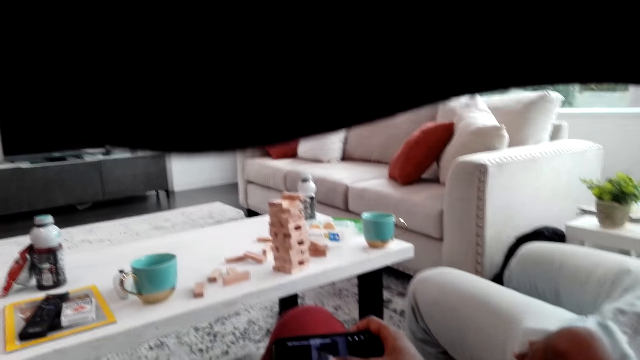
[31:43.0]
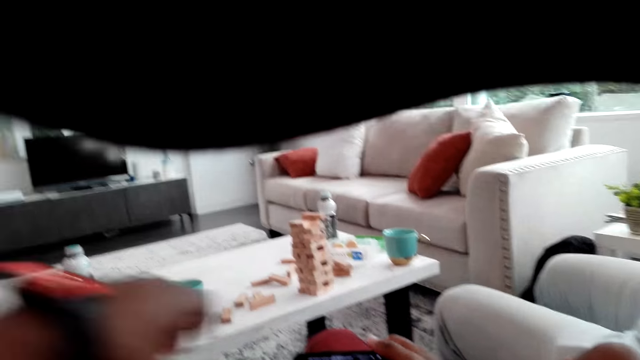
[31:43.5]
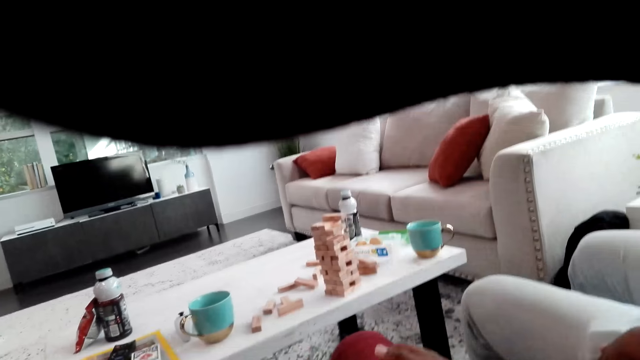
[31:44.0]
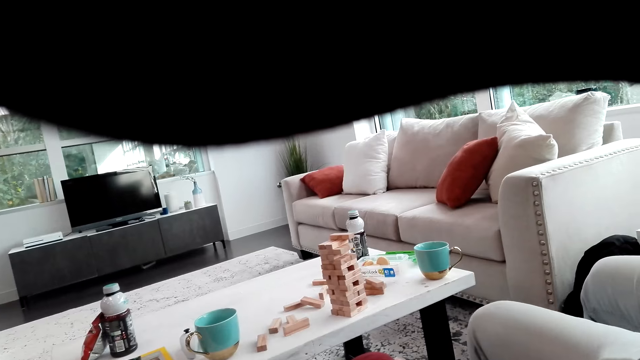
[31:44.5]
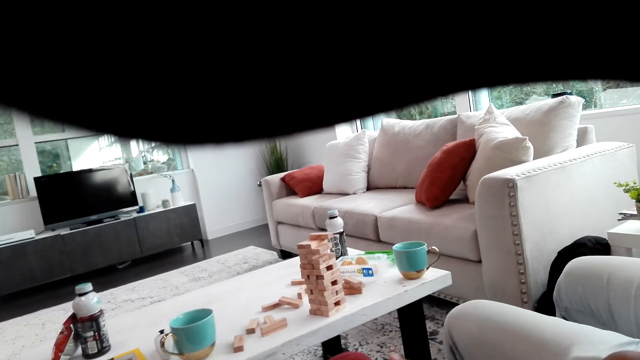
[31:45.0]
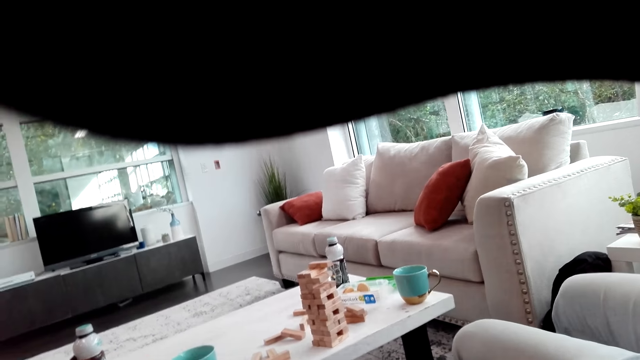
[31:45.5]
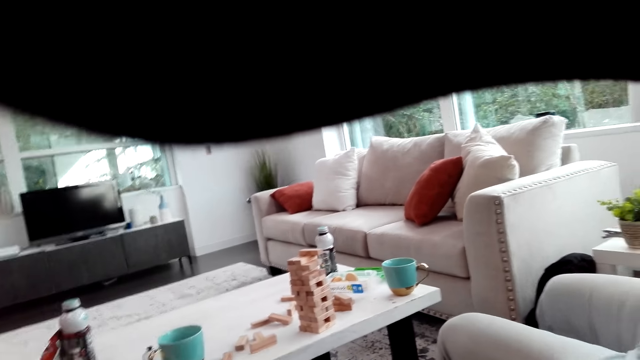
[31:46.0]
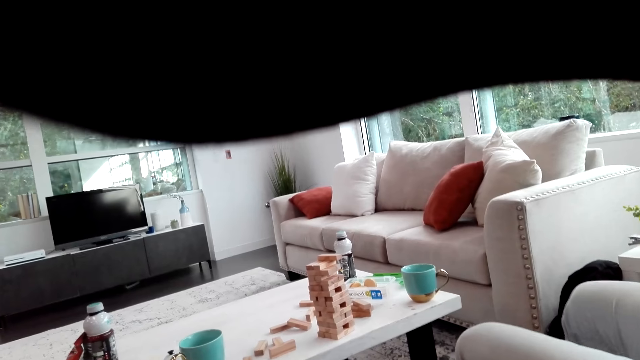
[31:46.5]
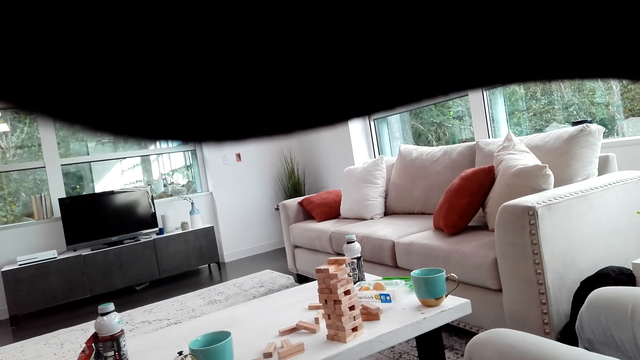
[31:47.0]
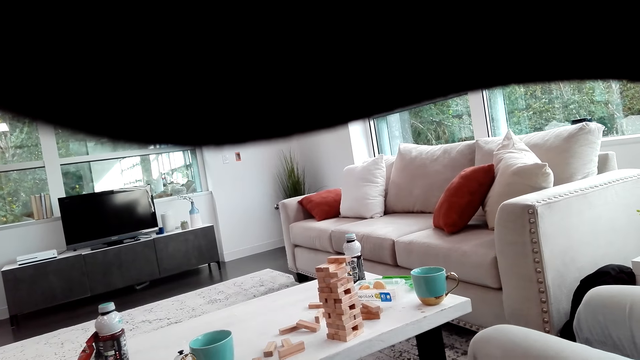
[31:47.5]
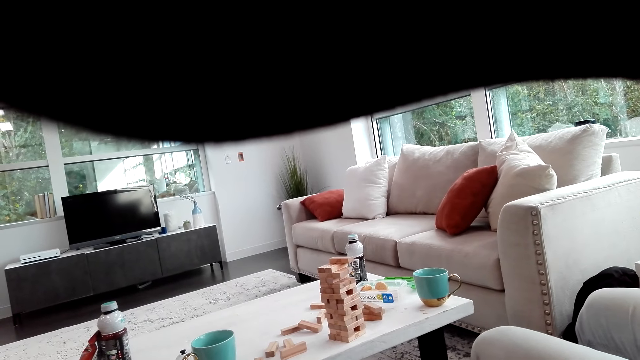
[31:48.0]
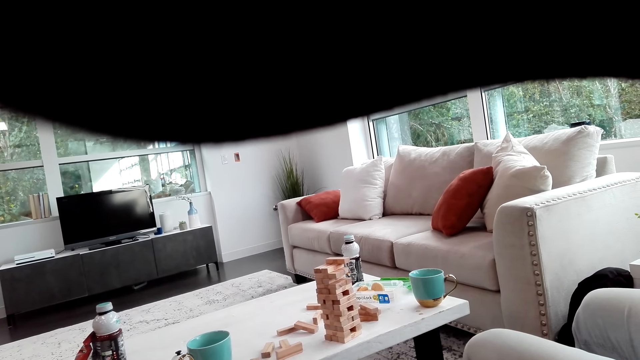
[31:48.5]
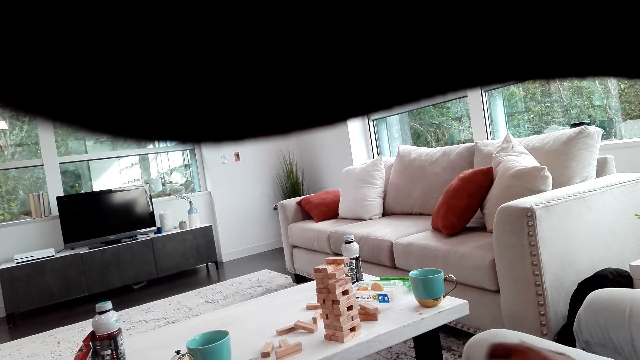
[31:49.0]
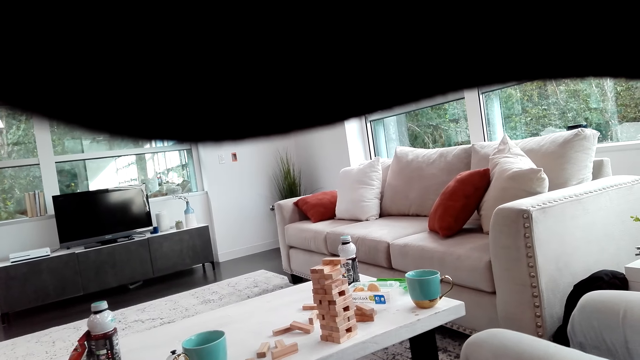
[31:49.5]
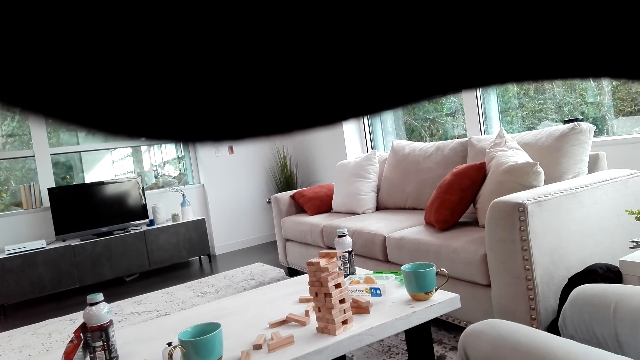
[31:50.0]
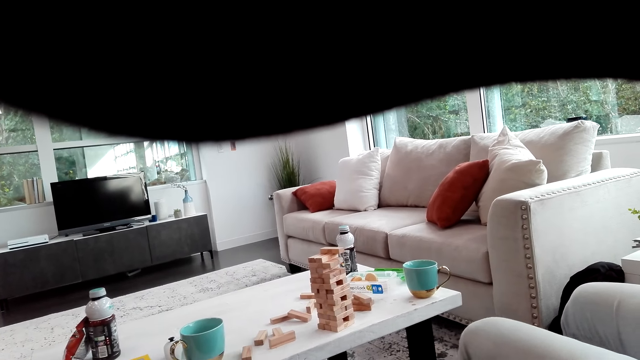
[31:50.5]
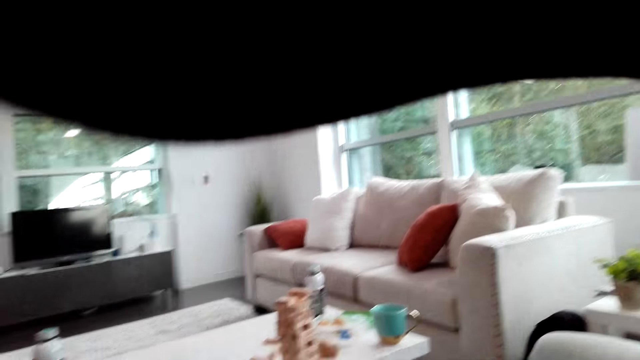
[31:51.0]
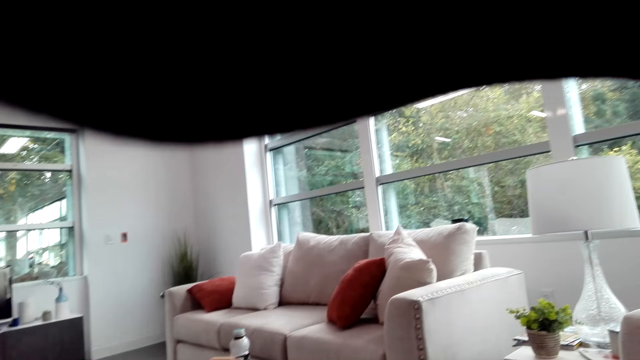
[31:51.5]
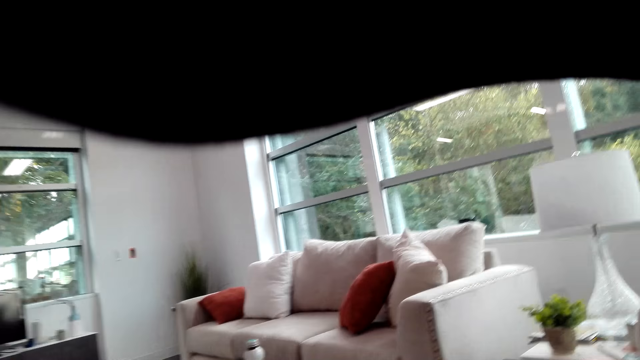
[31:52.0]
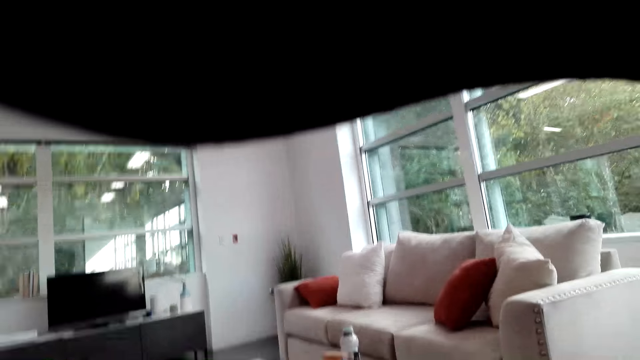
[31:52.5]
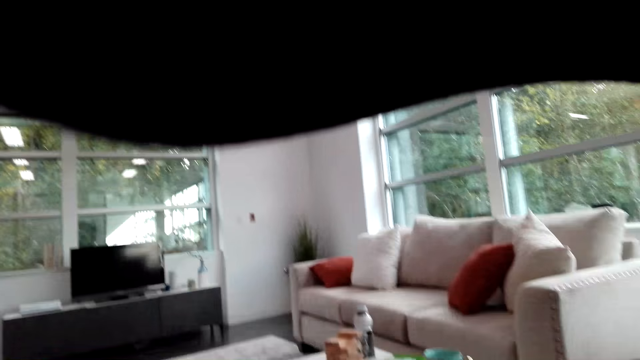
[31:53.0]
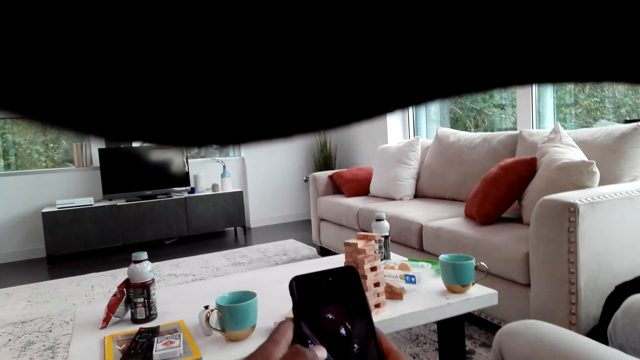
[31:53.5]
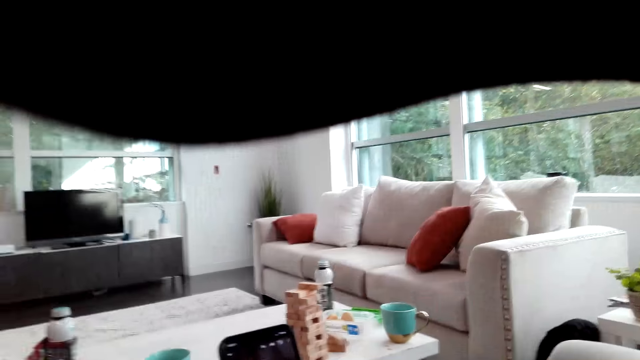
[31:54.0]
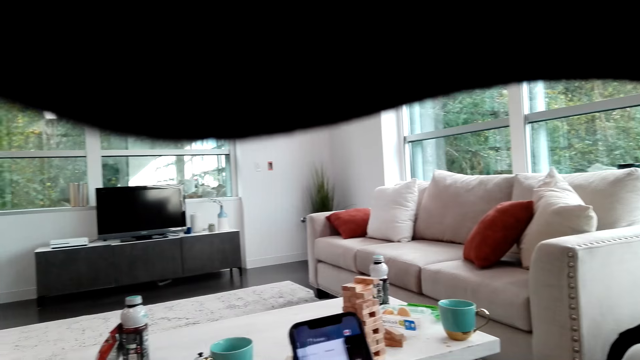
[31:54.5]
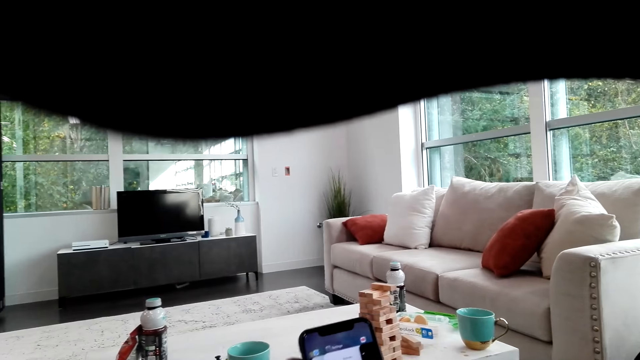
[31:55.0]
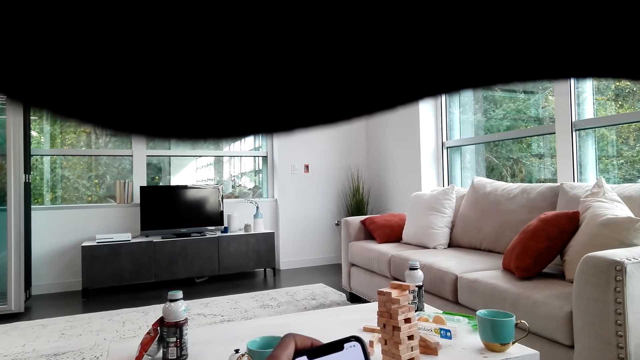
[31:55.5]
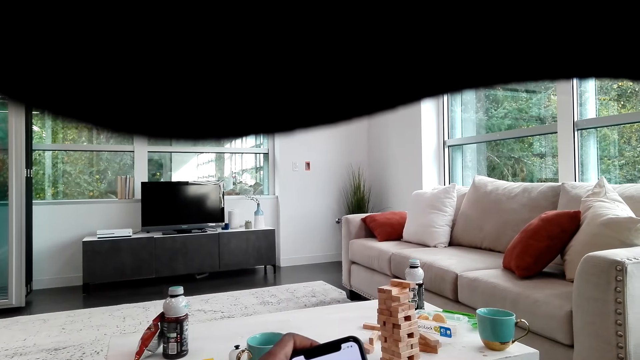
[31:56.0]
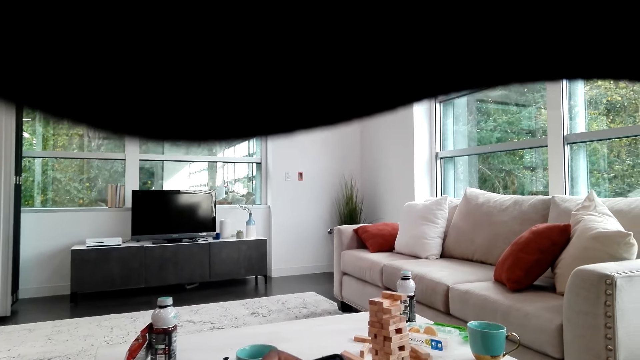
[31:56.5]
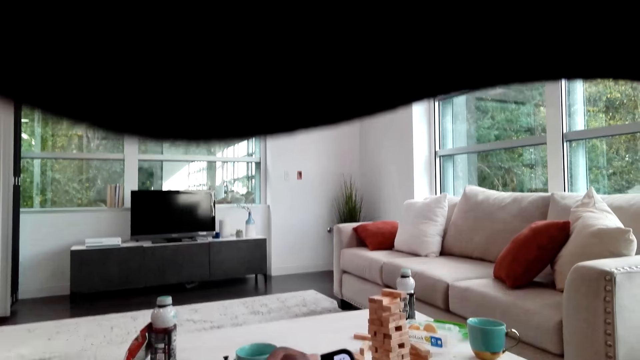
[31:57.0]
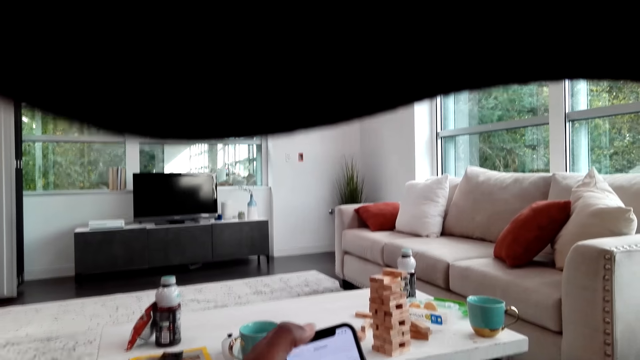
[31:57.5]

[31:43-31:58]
The camera wearer looks at the phone. They operate the phone. A man gestures at the camera wearer. The man shakes his legs. The camera wearer looks around the room. They operate the phone.

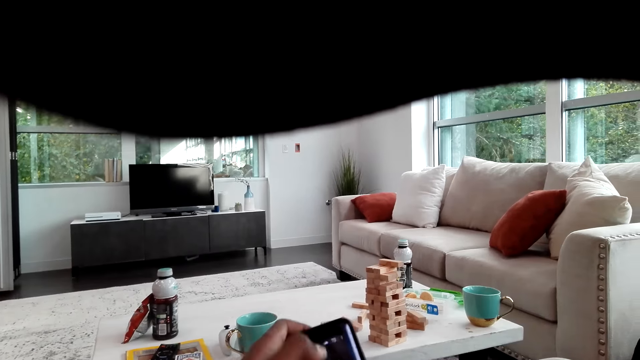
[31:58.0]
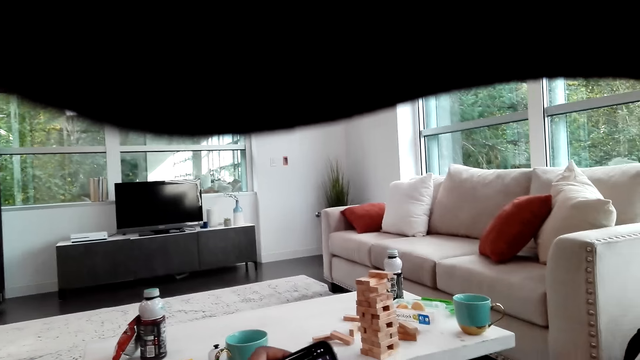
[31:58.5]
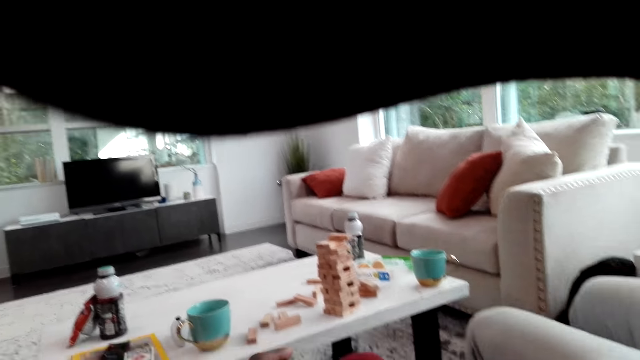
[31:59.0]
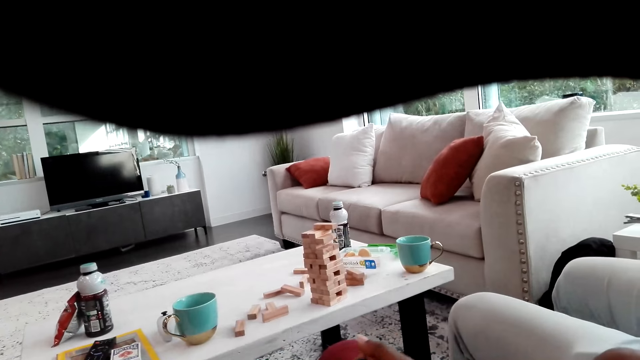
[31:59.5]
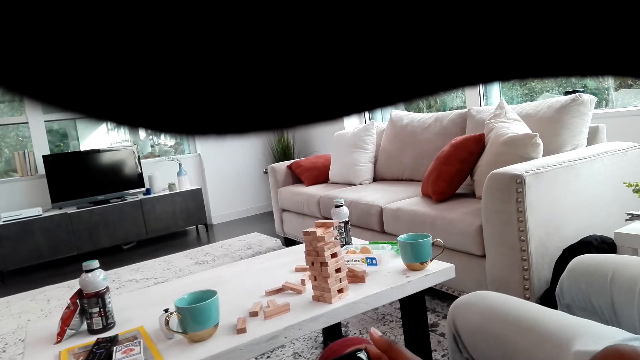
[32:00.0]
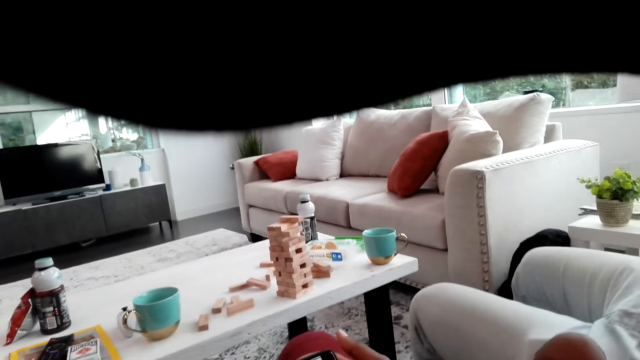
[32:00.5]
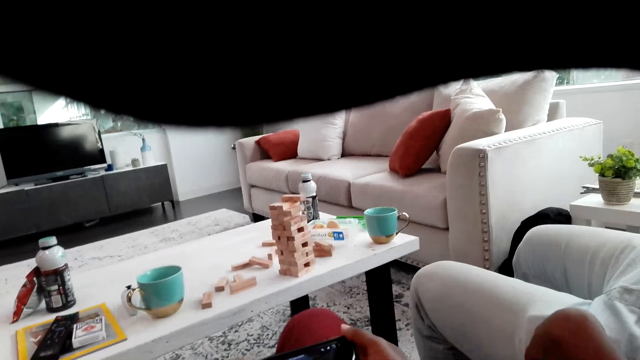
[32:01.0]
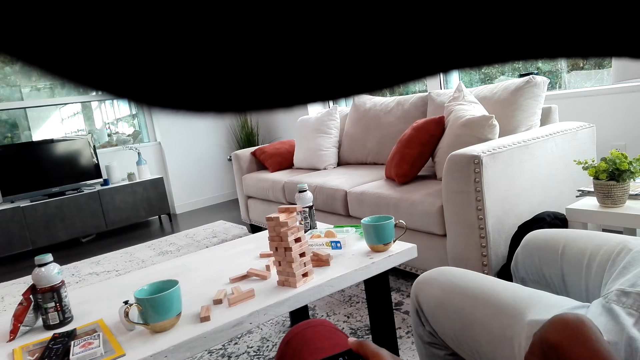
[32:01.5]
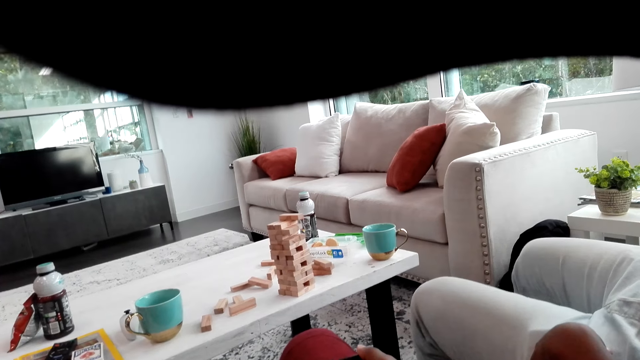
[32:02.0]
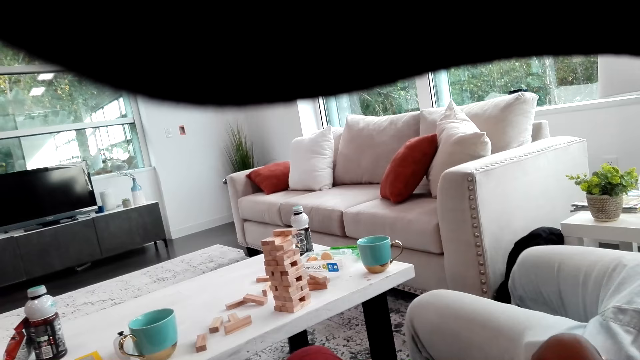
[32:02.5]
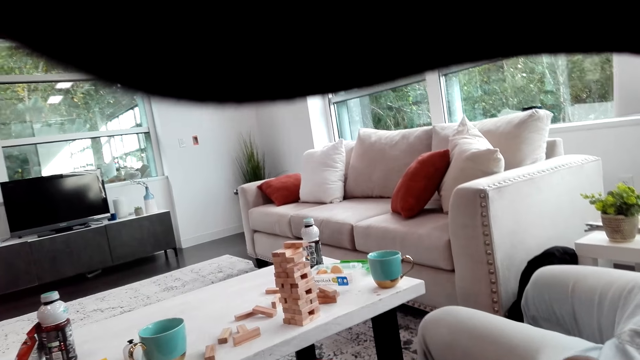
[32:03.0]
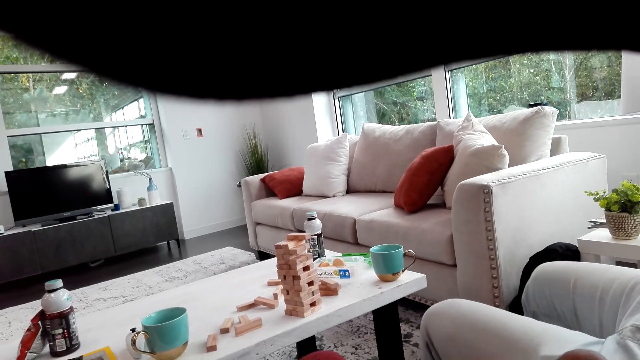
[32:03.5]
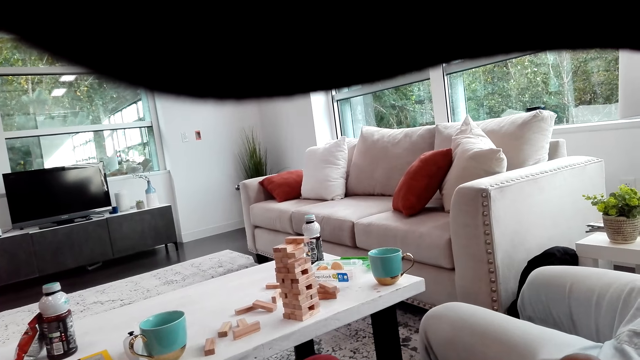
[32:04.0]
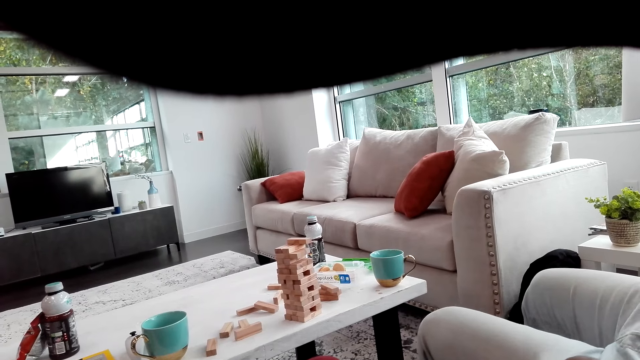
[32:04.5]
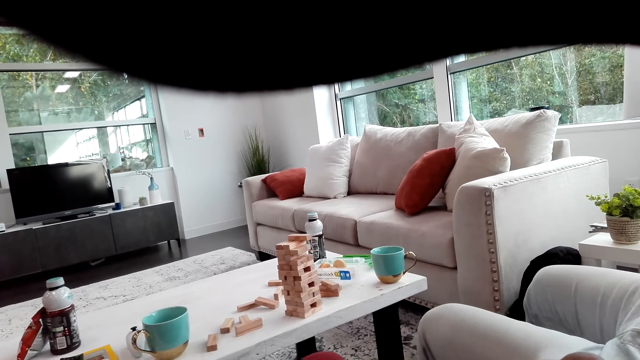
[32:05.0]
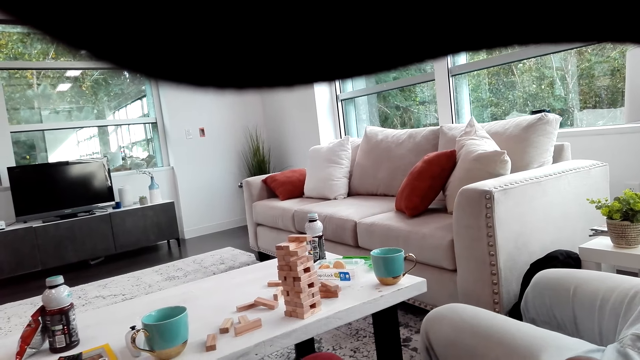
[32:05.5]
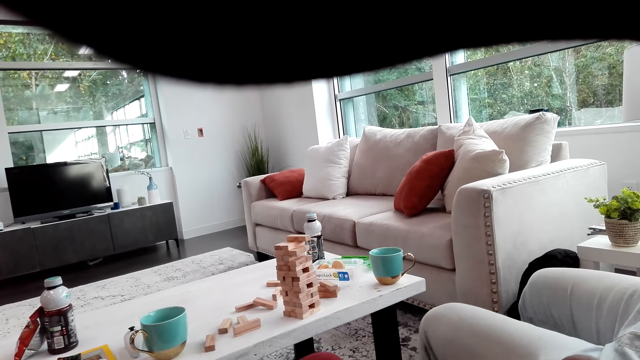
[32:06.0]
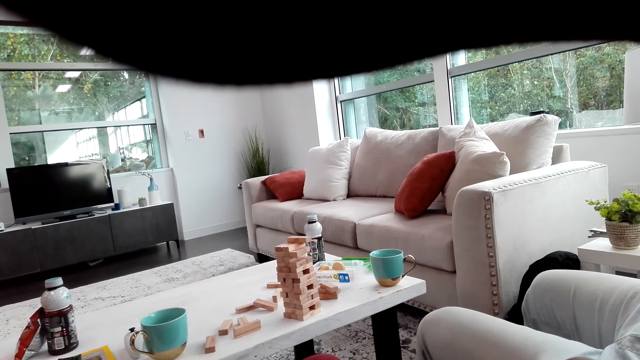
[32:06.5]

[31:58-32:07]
The camera wearer watches a video on the phone. A man shakes his legs.
